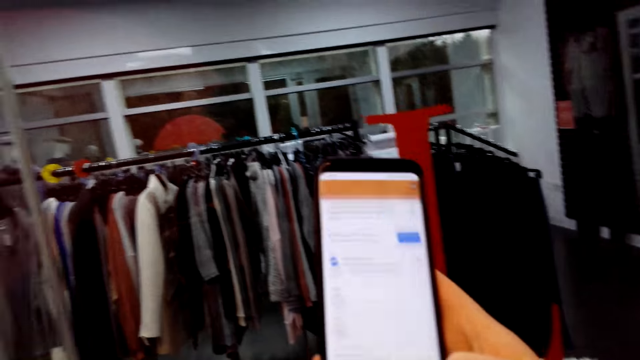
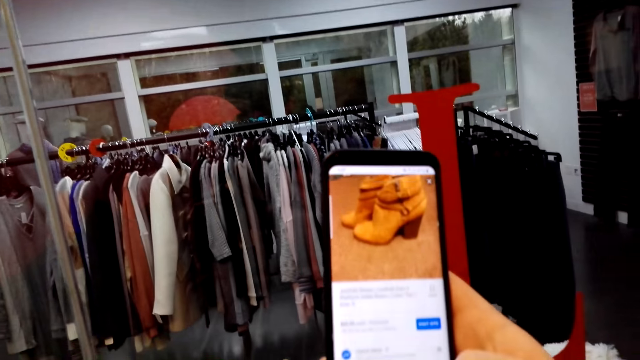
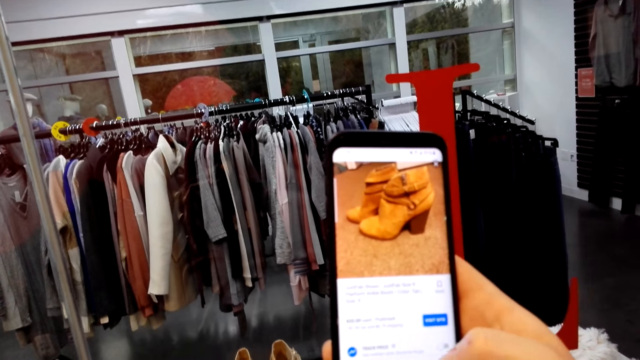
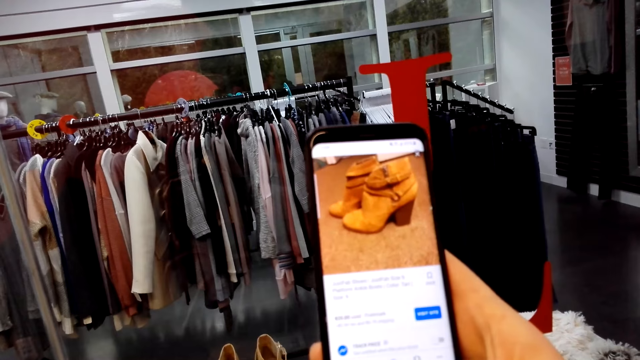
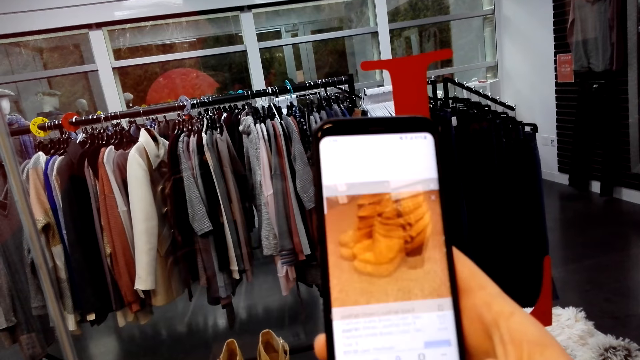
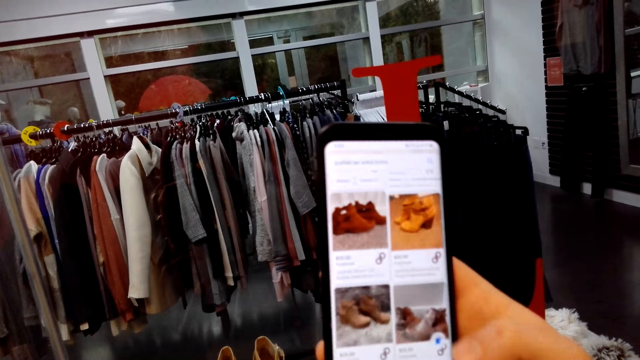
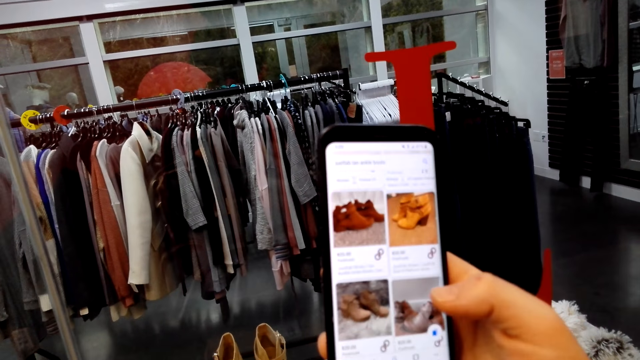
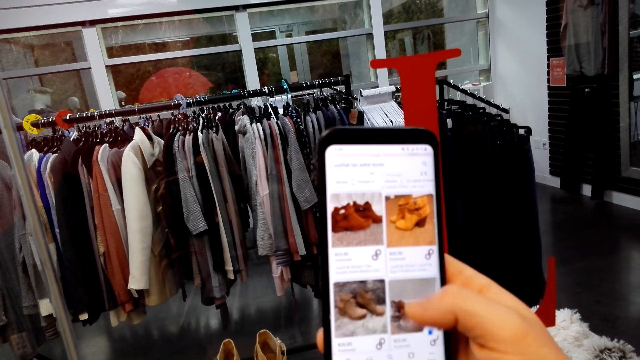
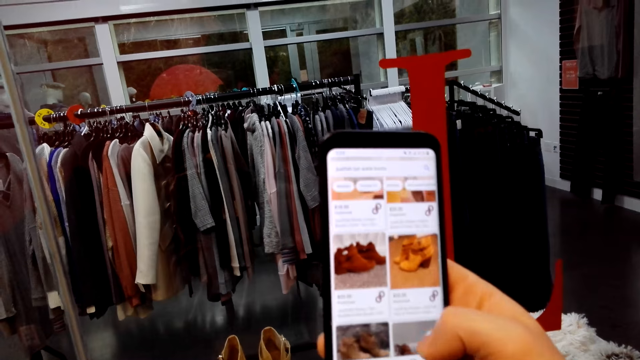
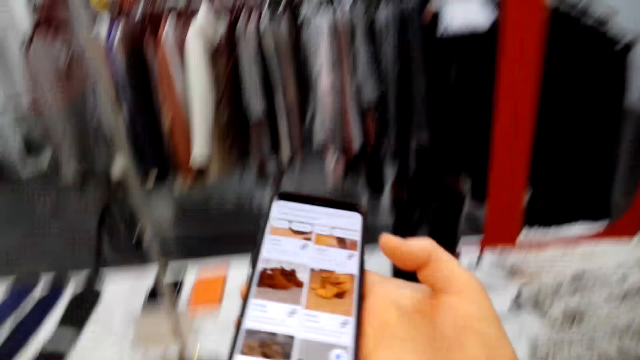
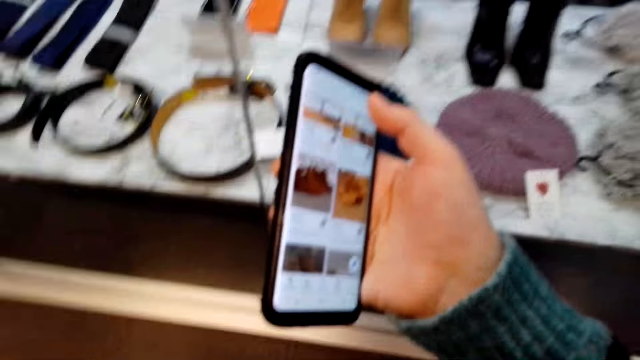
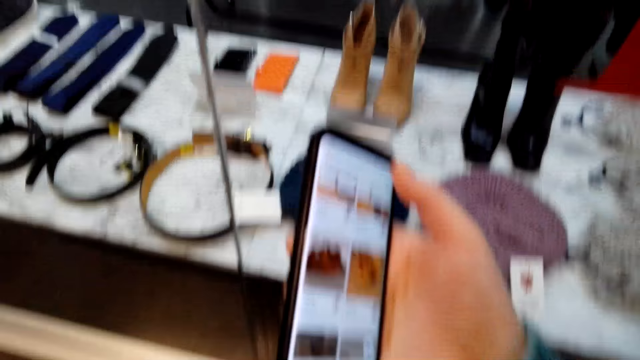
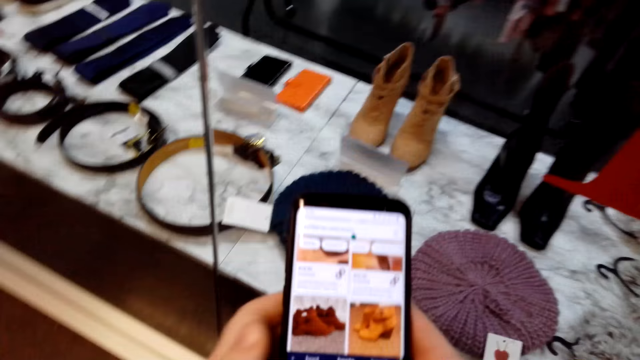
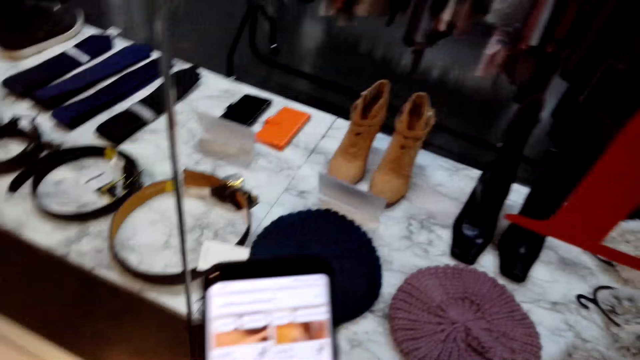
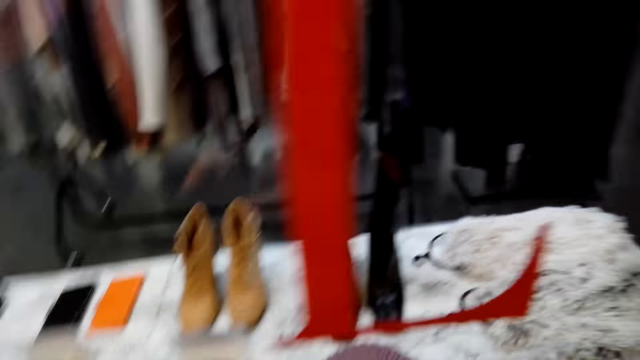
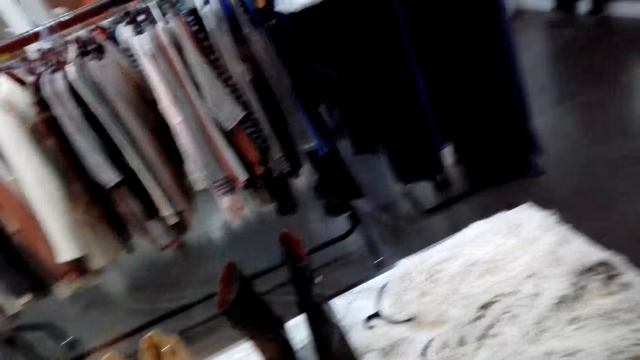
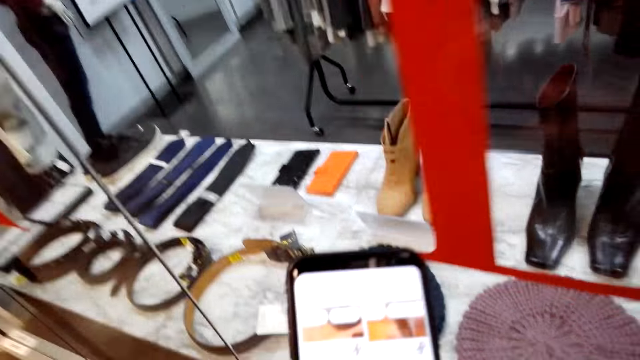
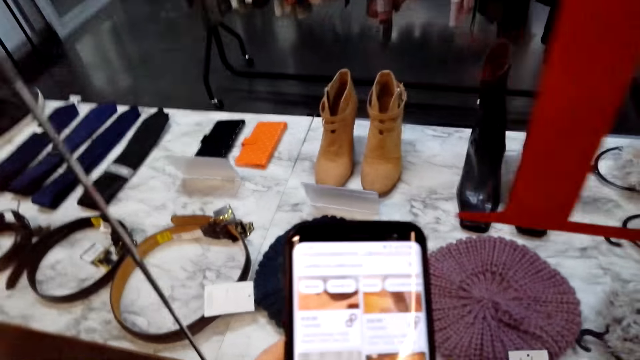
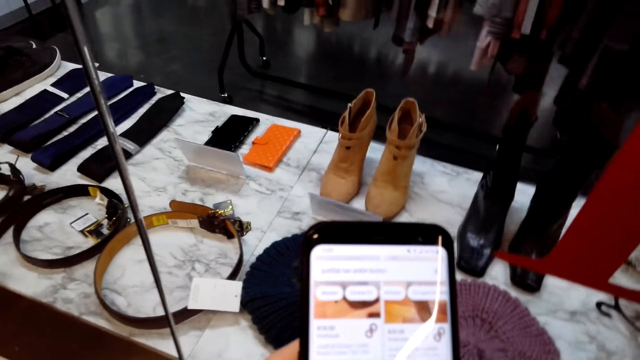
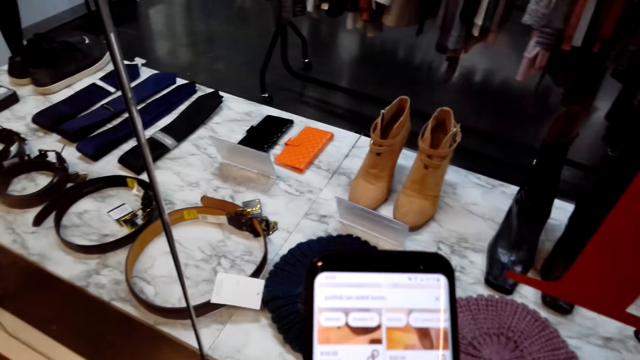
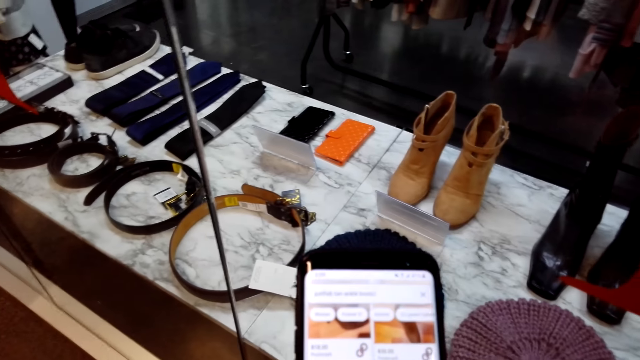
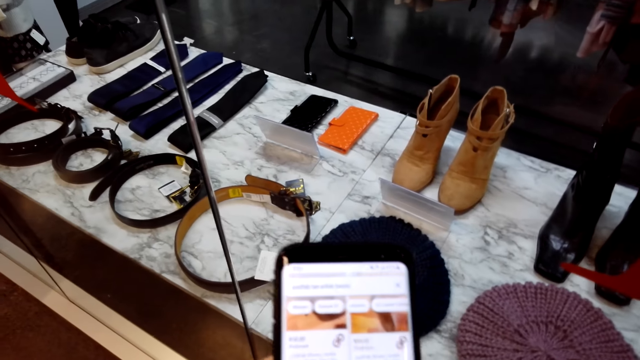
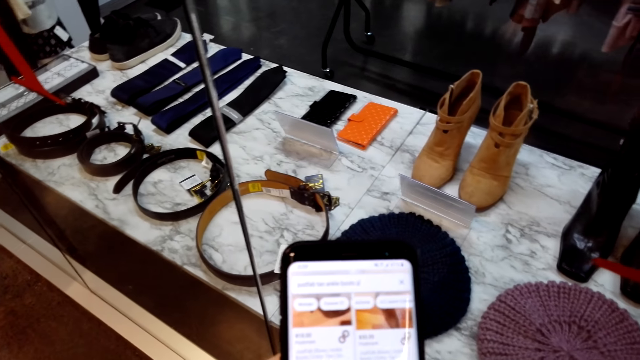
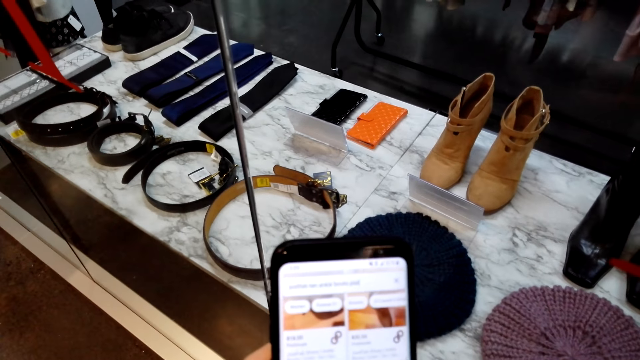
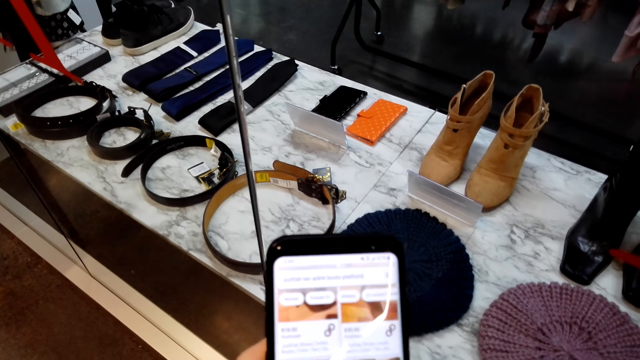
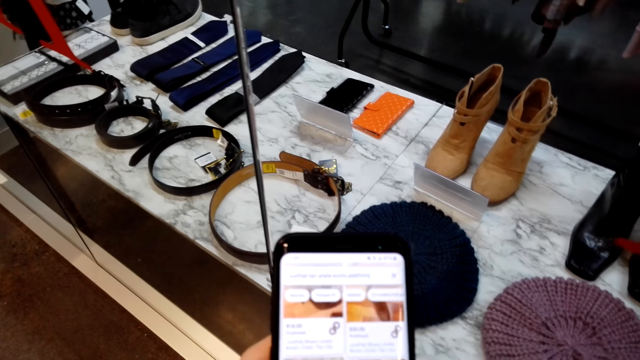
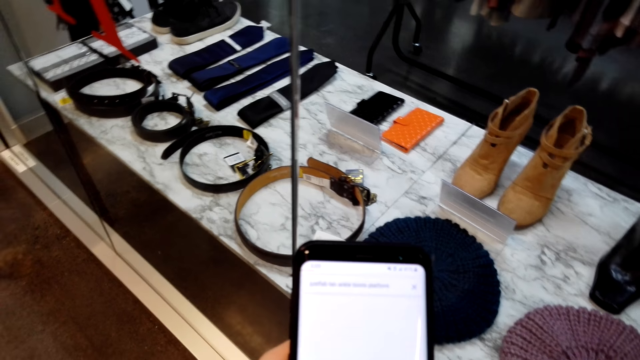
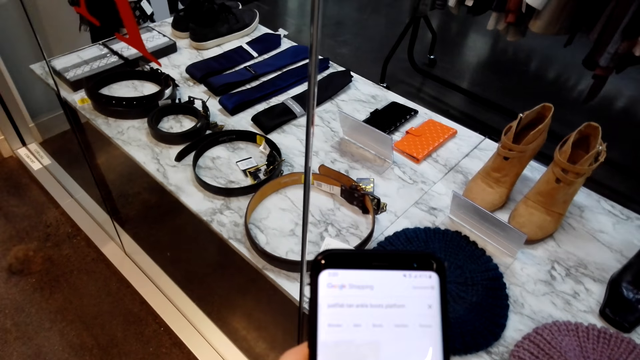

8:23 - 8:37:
The camera wearer holds the phone by both hands. They walk in the room. They operate the phone.

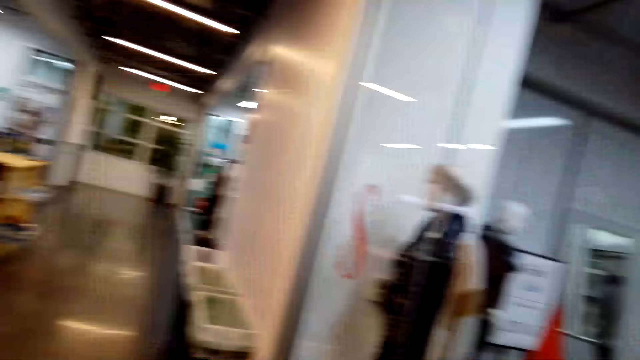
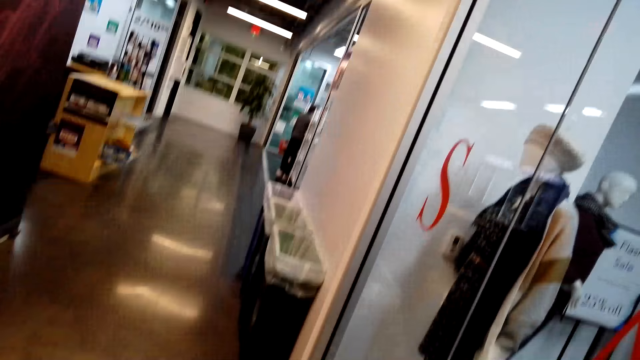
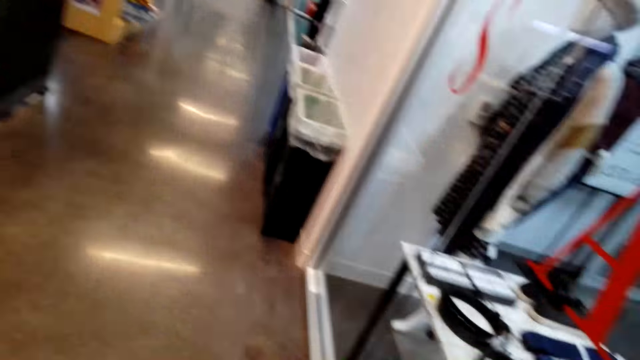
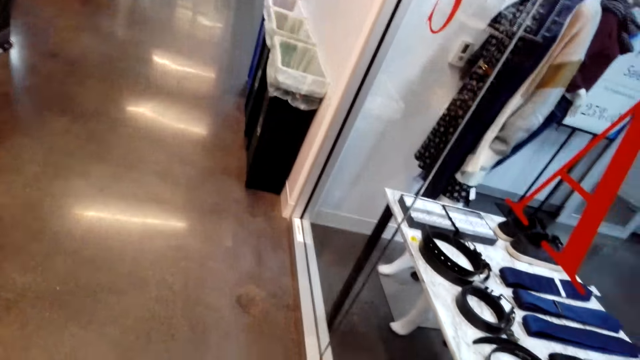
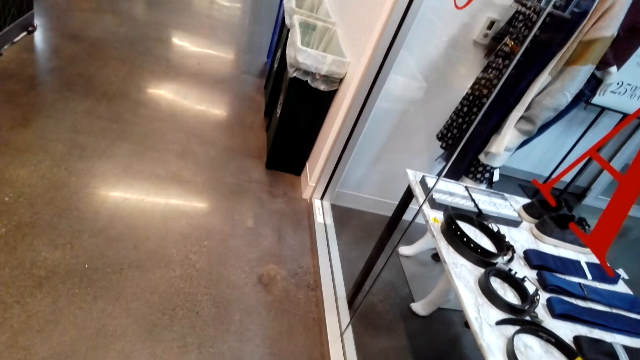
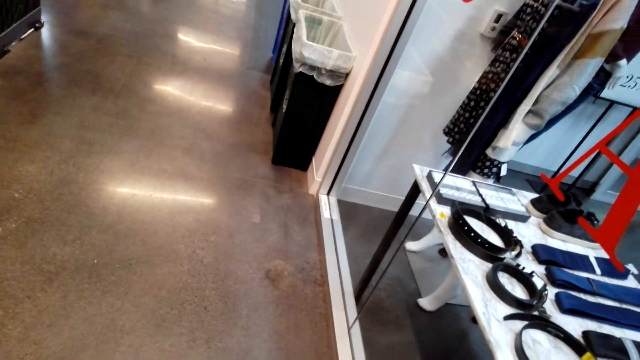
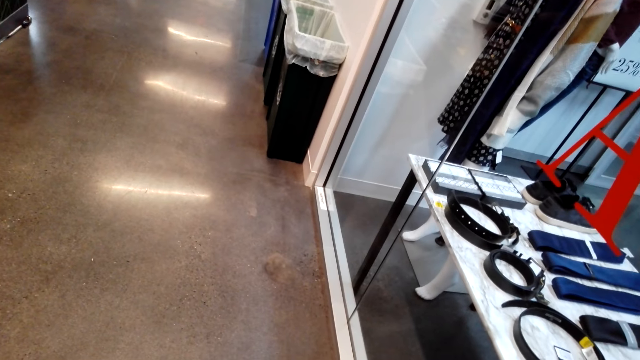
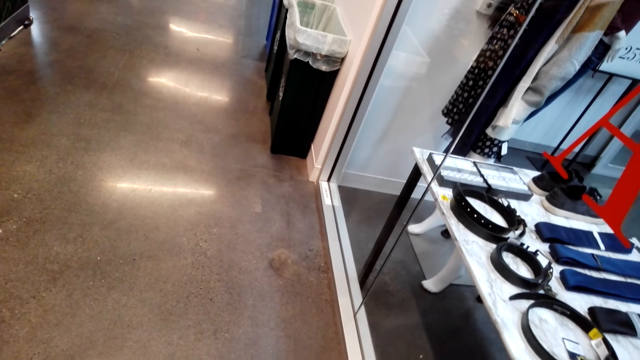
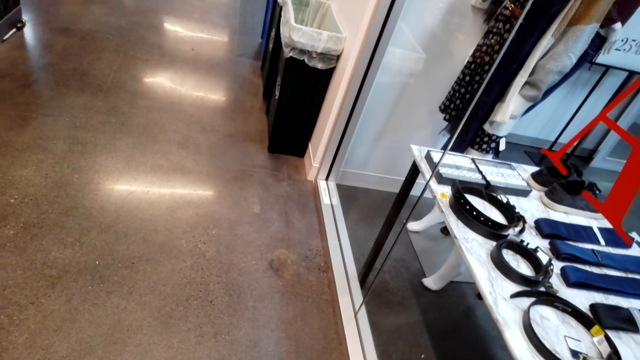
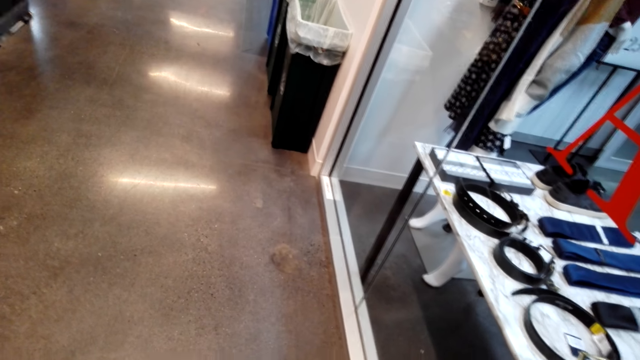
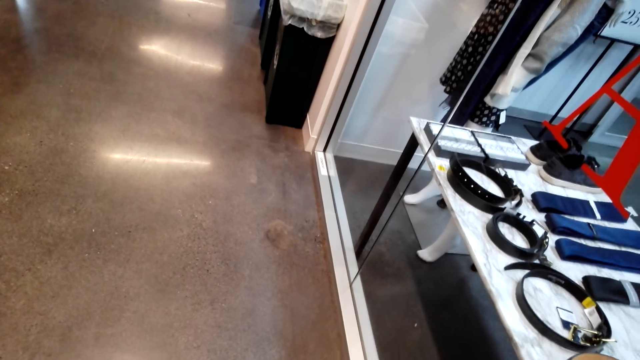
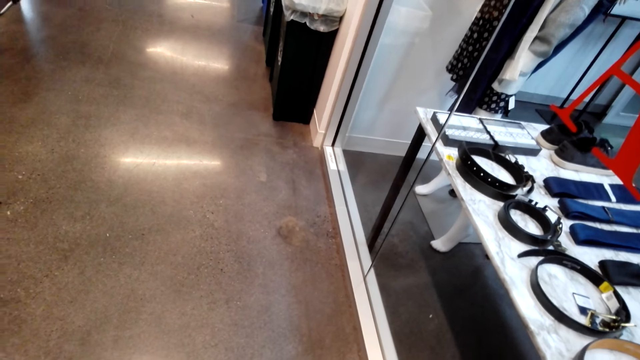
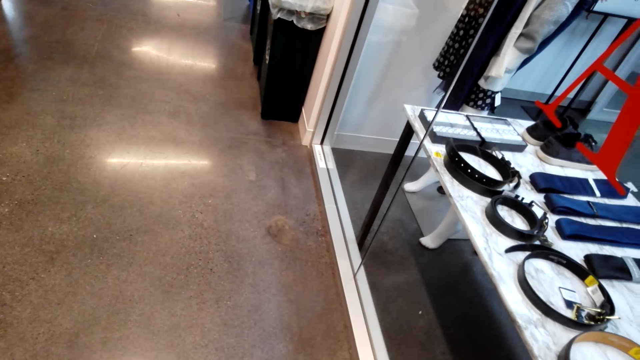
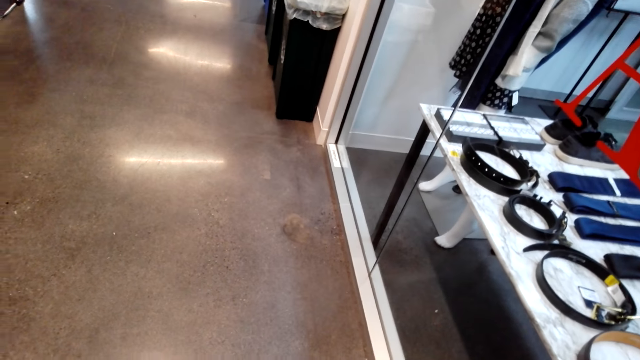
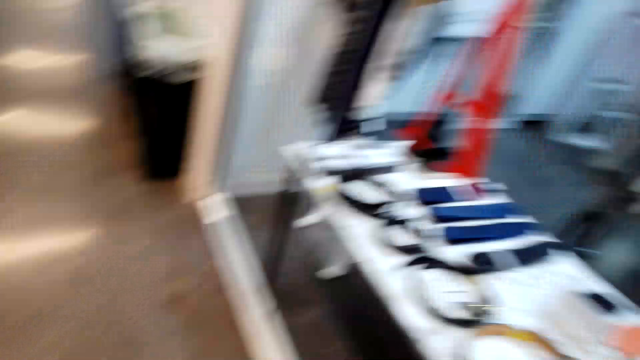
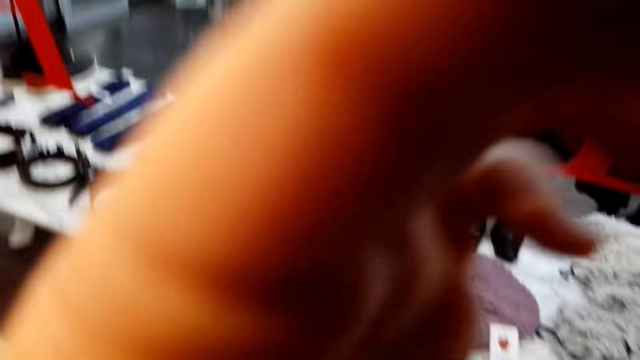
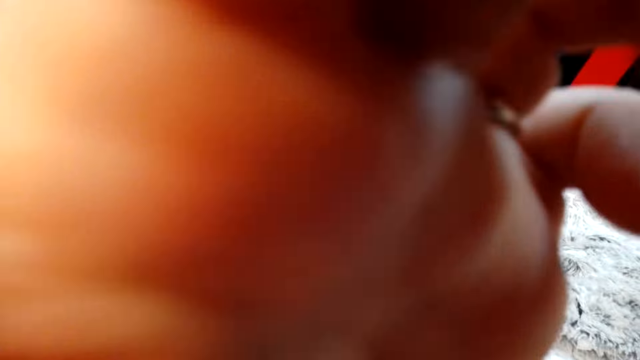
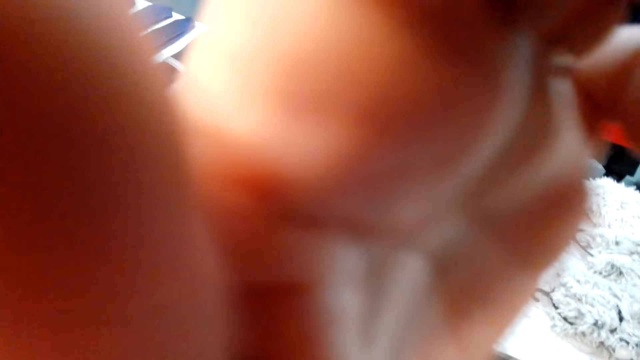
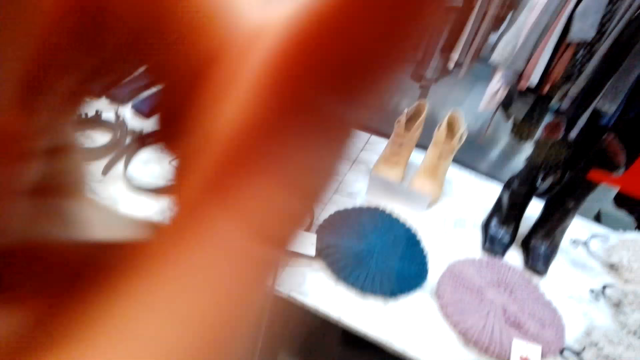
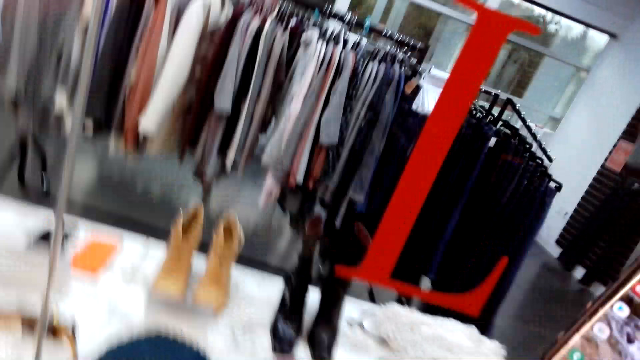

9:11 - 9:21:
The camera wearer looks around. They look at the table. They touch the phone. They adjust the camera.
